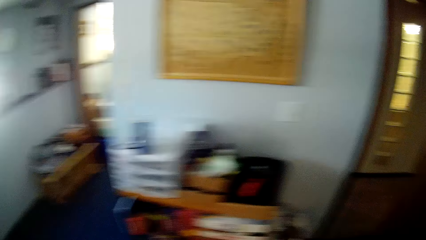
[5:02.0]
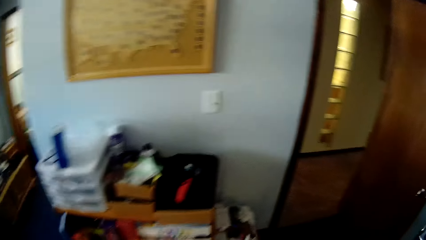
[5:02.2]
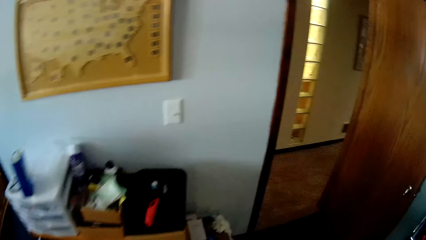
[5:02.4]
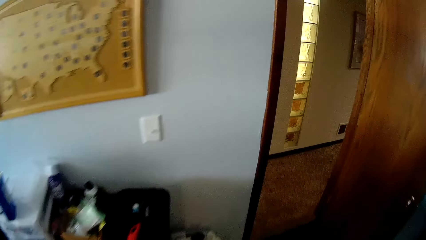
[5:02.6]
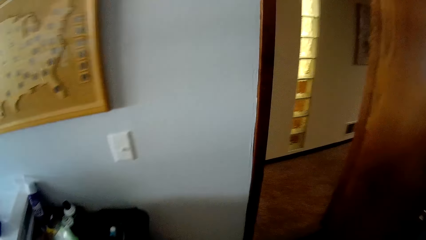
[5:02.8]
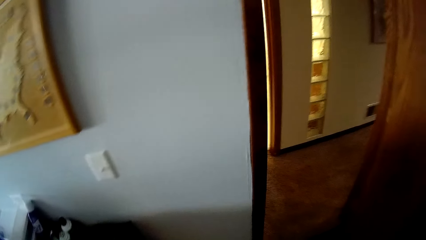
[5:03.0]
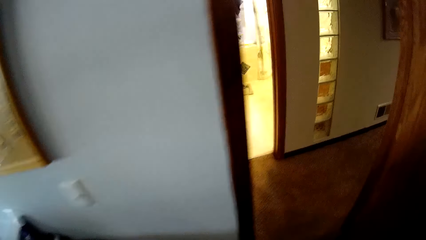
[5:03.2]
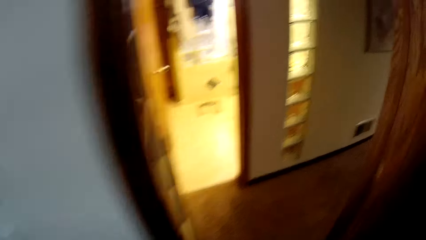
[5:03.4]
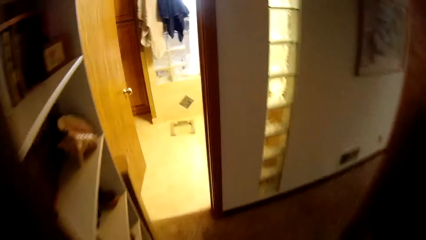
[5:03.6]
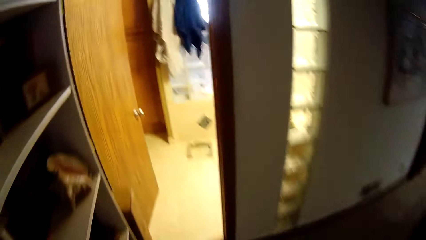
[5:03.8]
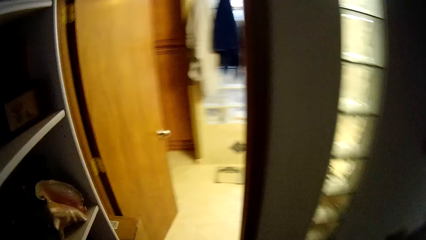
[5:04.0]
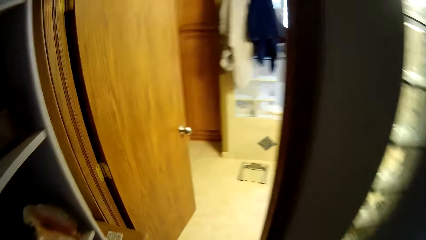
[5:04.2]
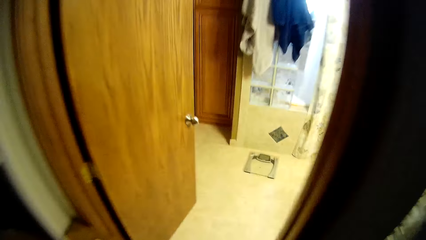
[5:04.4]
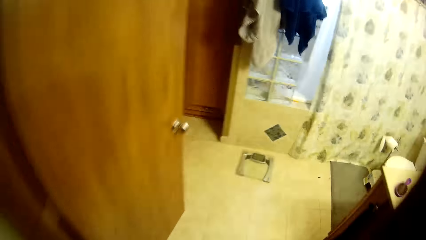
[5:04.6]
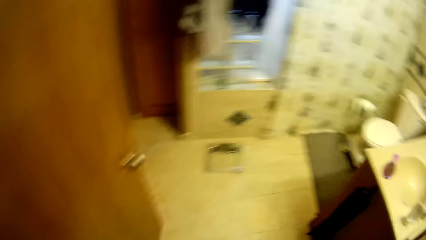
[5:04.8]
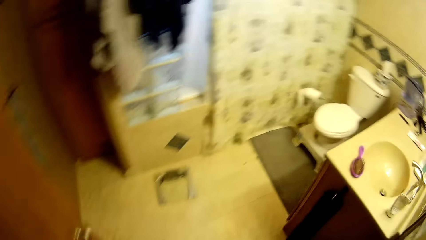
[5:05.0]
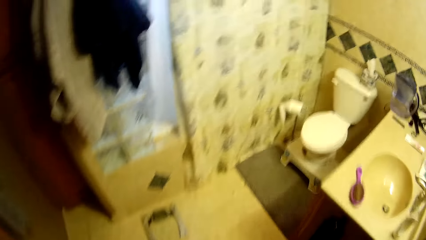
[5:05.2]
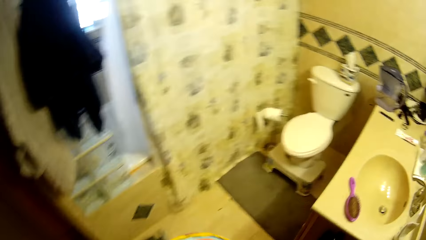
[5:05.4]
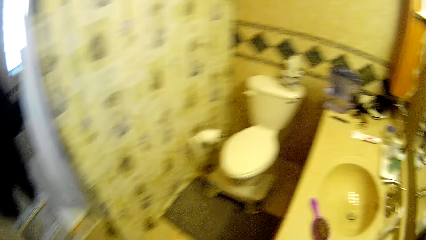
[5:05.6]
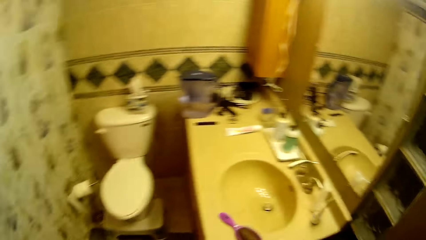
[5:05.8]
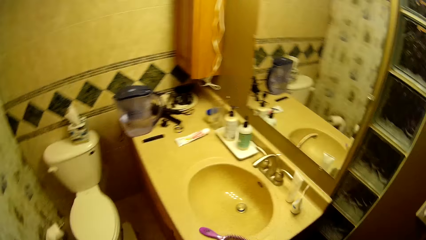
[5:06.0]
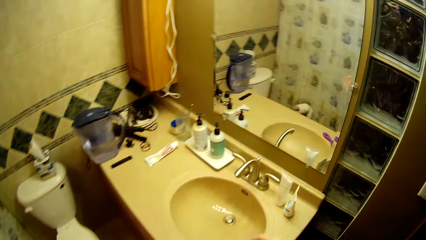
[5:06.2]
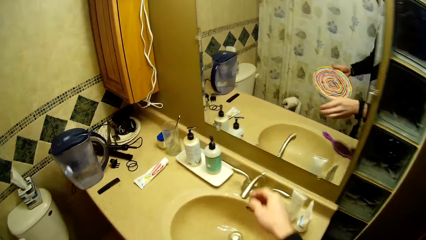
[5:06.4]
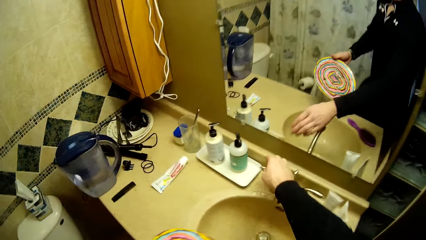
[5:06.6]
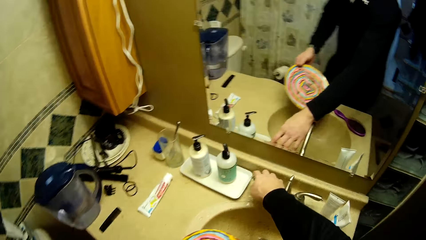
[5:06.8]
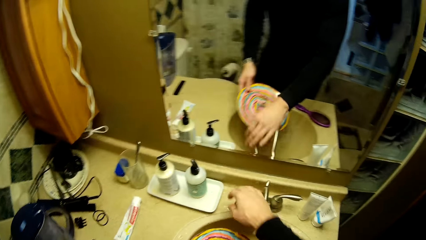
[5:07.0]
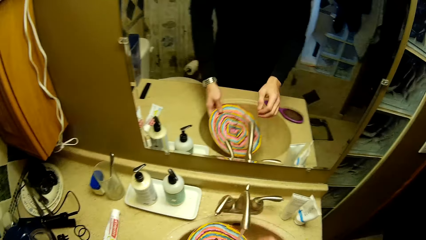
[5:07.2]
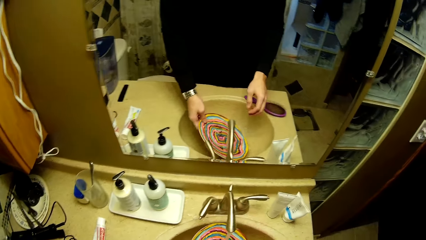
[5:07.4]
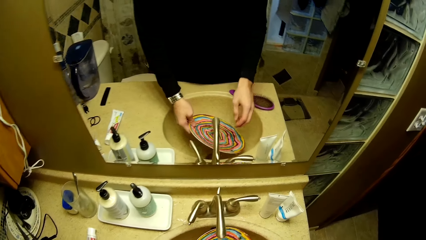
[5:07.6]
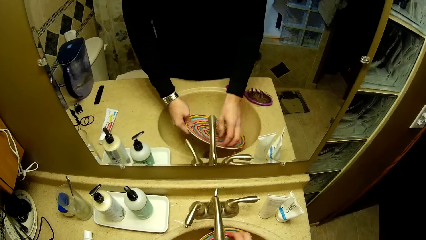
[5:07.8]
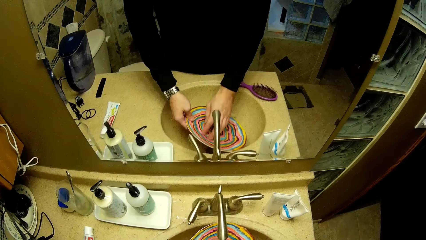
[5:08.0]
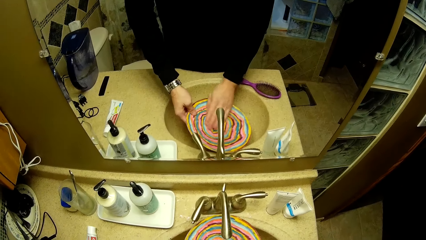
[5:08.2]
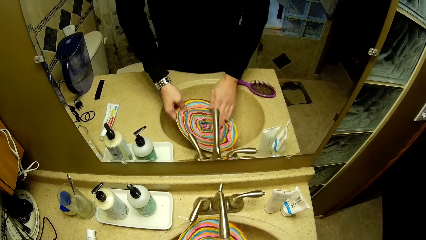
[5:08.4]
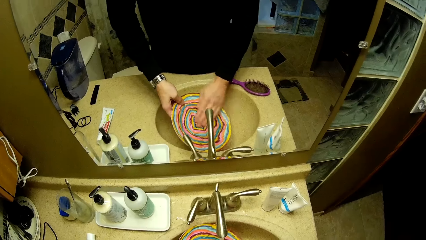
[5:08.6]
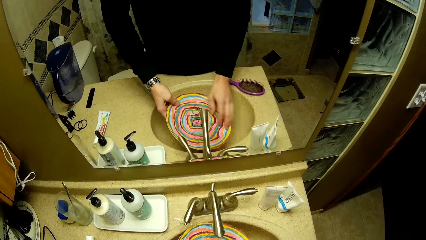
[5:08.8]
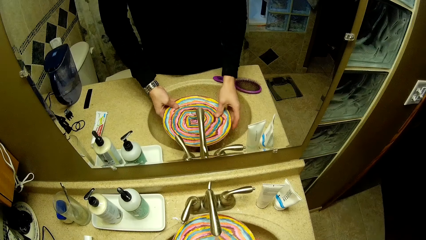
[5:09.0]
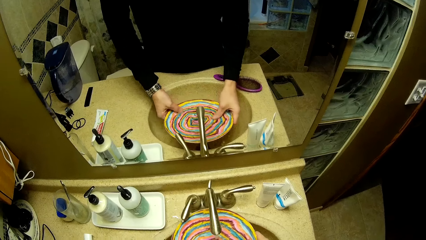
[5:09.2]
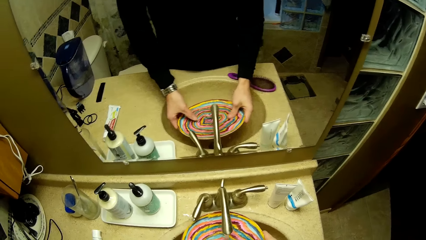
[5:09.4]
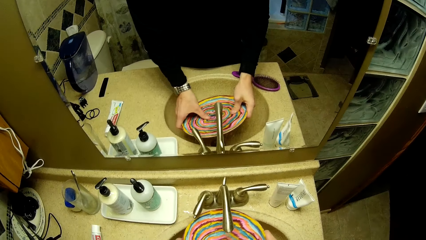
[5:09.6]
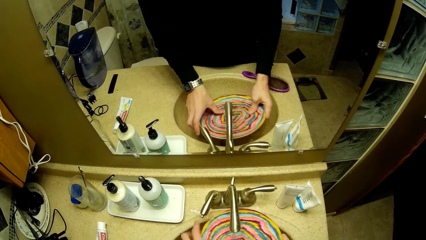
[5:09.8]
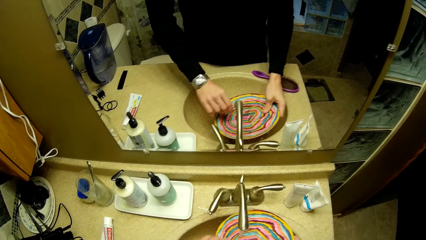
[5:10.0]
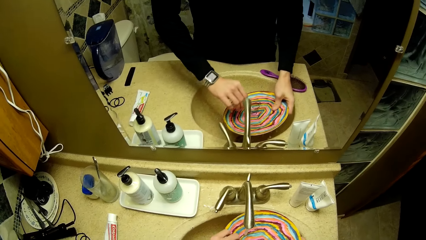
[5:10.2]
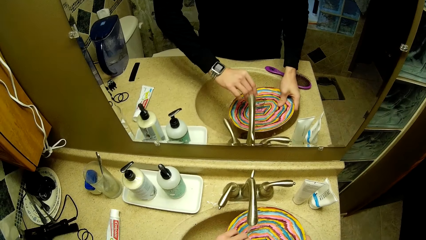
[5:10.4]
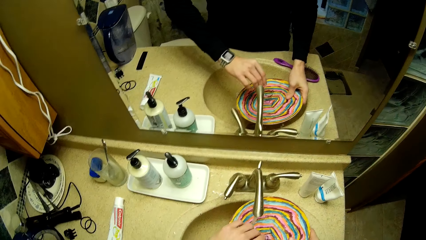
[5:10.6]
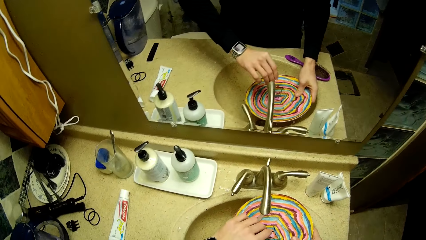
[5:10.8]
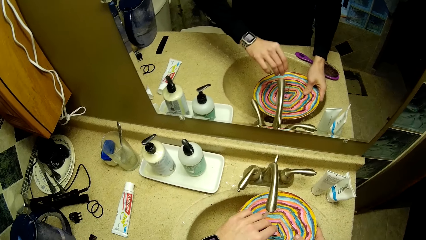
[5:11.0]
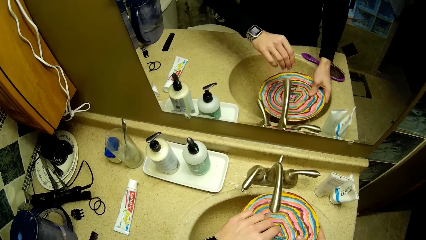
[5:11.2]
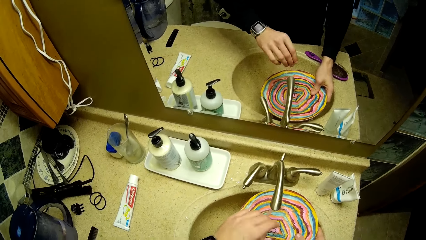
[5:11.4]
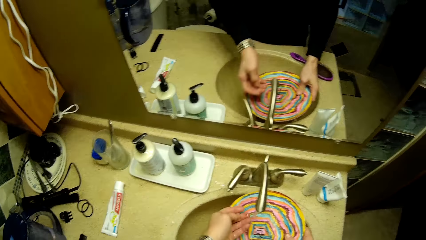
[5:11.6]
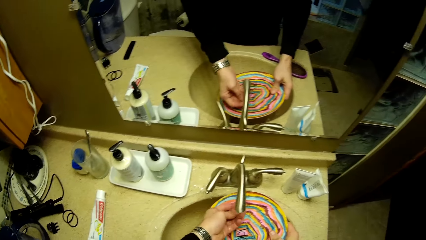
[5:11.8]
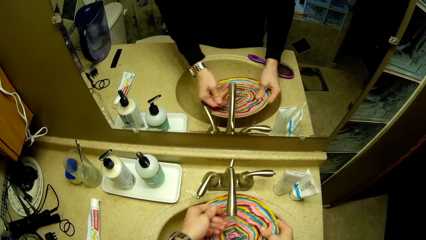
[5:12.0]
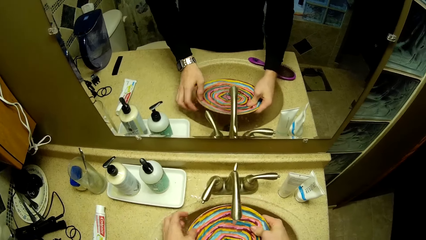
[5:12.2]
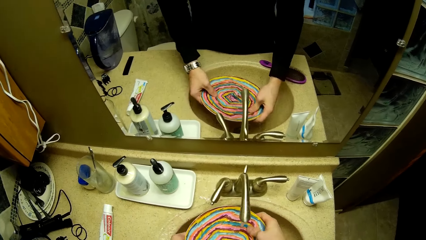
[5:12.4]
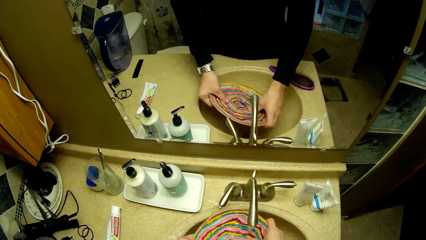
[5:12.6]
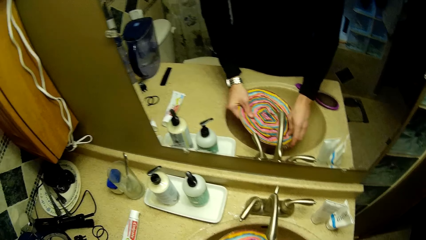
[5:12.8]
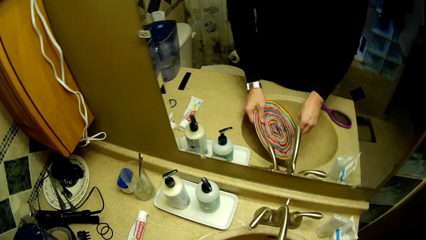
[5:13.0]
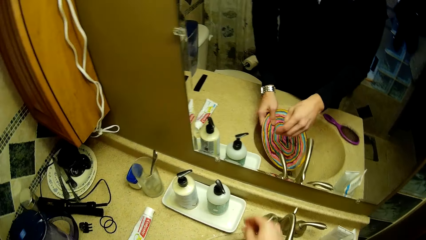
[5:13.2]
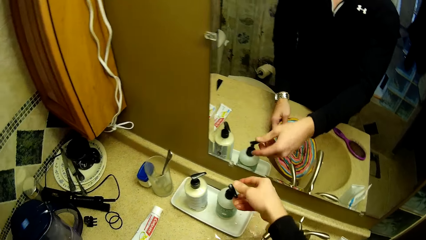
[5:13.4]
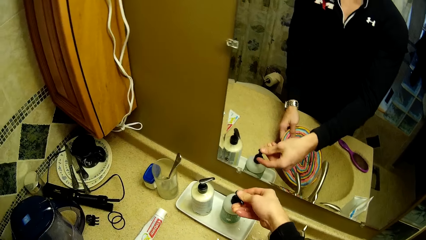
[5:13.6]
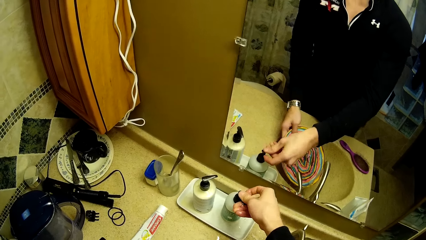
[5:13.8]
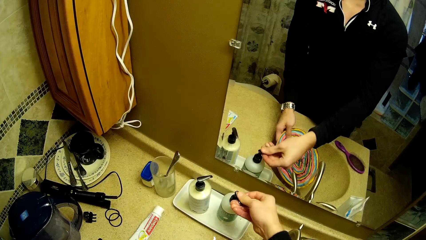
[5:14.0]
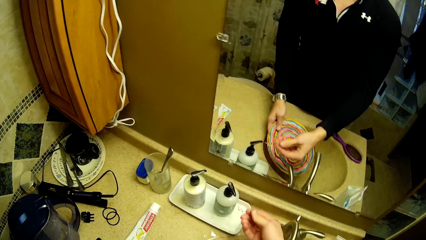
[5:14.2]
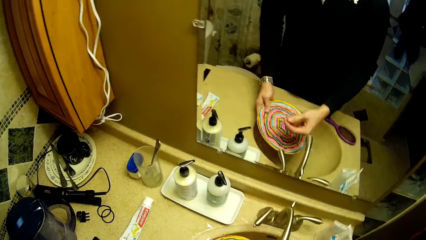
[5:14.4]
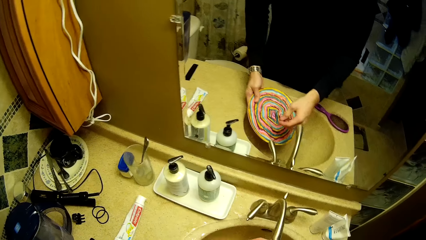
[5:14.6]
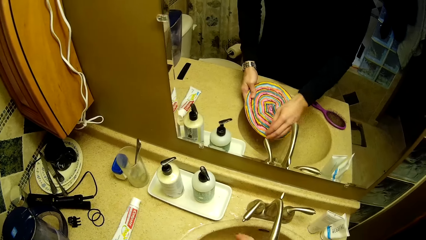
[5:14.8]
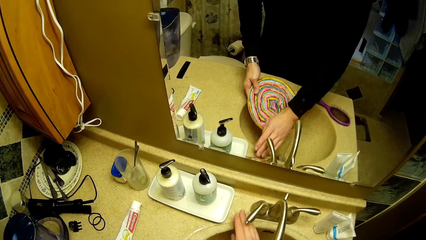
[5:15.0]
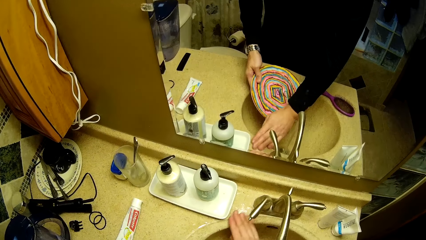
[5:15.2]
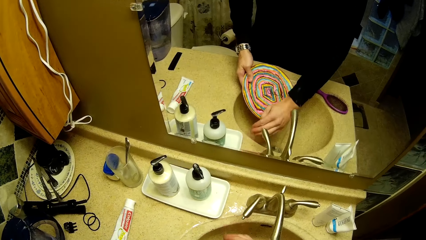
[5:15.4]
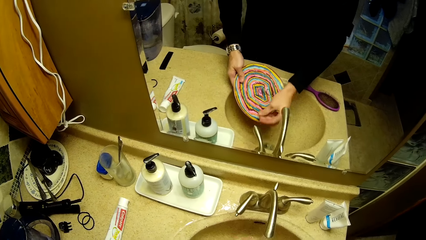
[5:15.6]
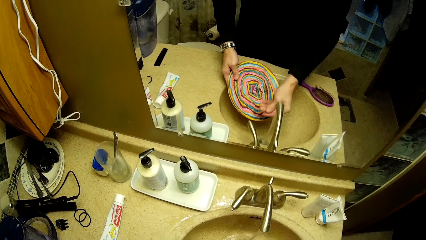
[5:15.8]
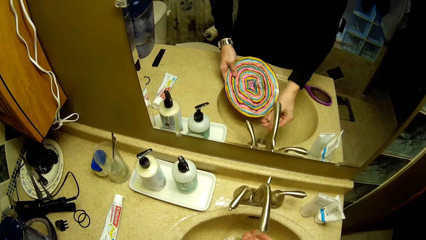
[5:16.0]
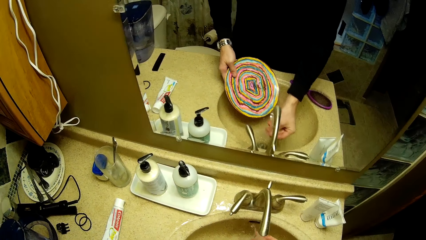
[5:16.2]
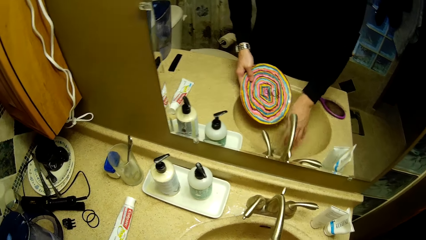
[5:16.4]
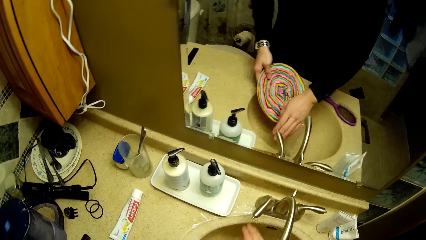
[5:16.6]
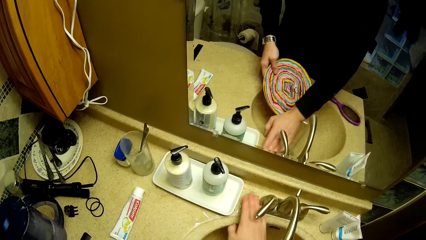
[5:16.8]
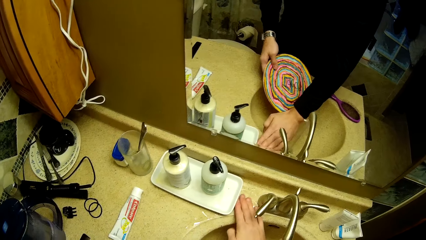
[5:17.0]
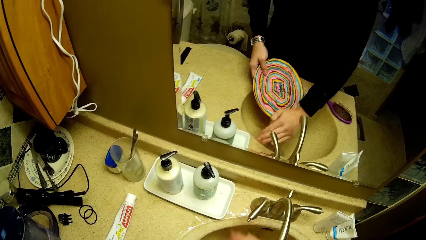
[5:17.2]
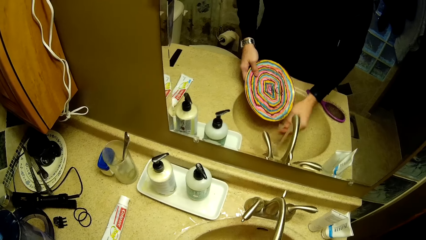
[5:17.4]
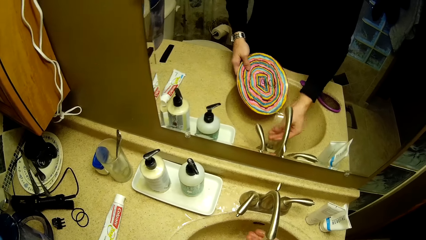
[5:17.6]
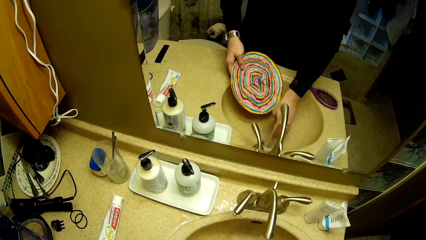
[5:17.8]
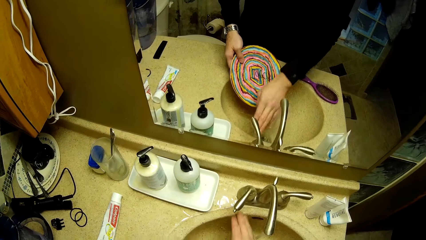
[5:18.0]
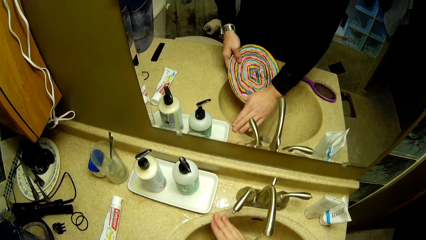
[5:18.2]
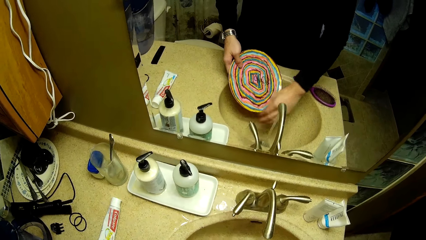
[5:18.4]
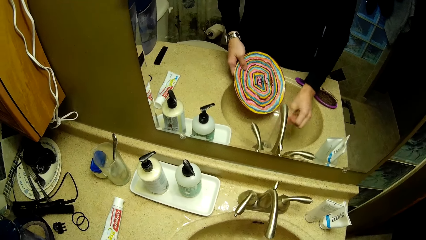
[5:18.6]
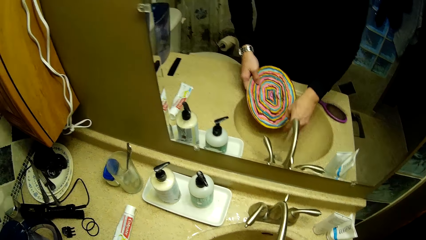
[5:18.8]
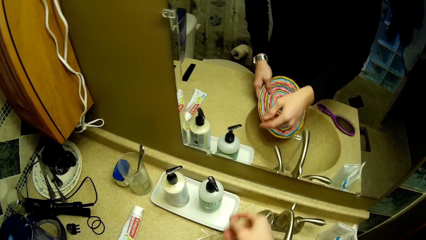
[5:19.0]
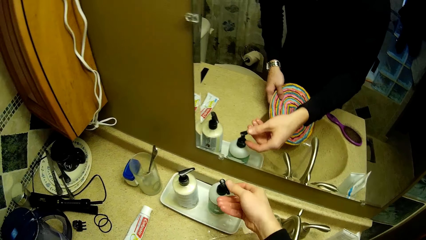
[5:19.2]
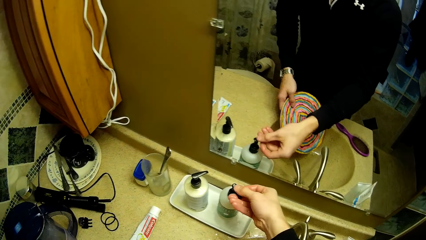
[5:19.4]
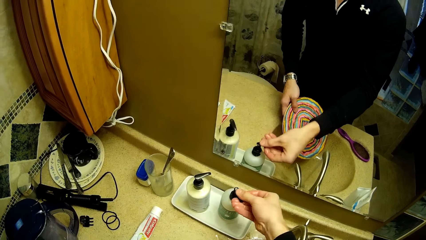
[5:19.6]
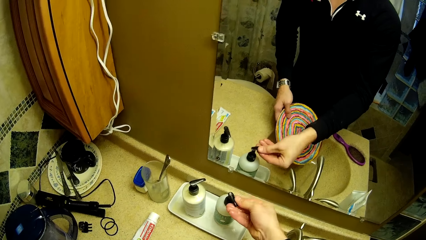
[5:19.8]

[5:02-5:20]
The camera wearer walks away. They open the tap with the right hand. They wash the plate under the running tap. They look at the time. They take liquid soap from a bottle with the right hand. They apply the soap on the fingers. They touch the sink. They rub the right hand on the sink. They put the hand on the running water. They rub the right hand on the sink again. They touch the sink again. They put the hand on the running water again. They rub the right hand on the sink again. They apply the soap on the fingers again.
